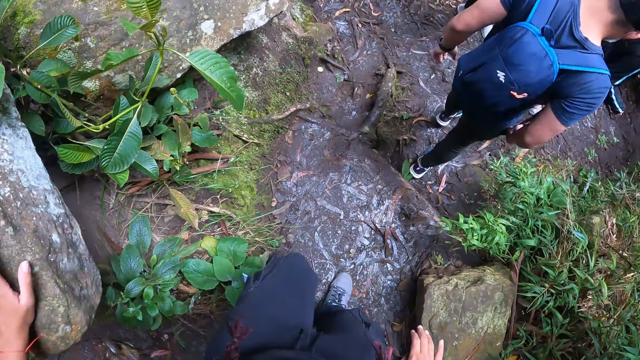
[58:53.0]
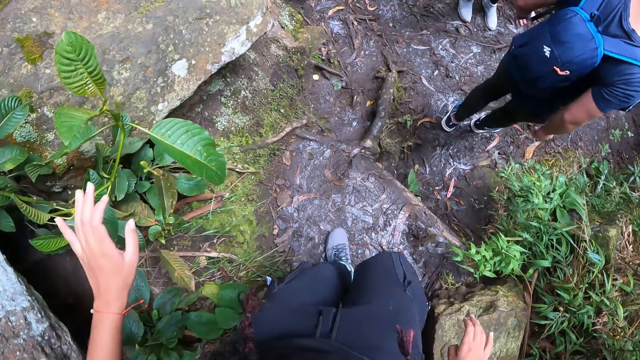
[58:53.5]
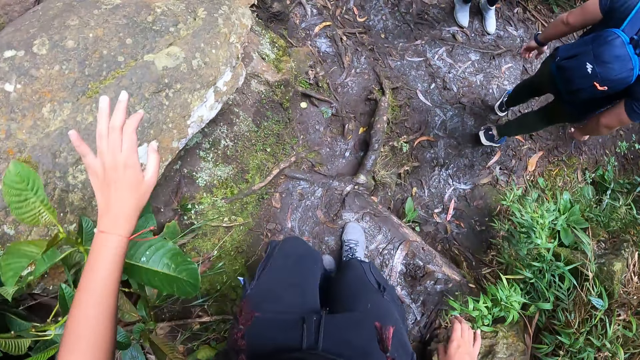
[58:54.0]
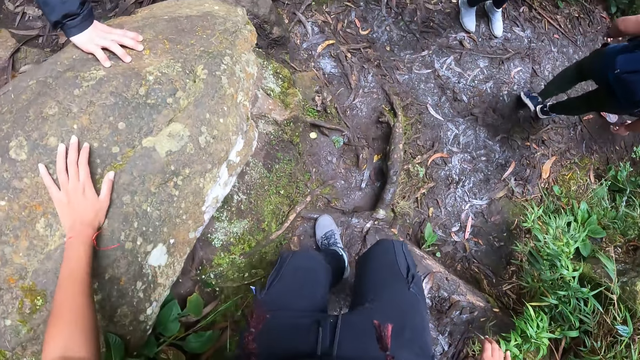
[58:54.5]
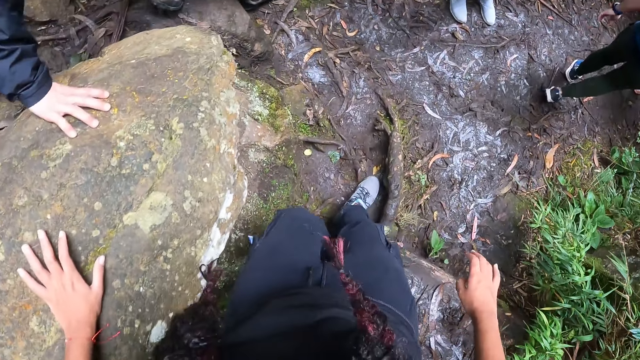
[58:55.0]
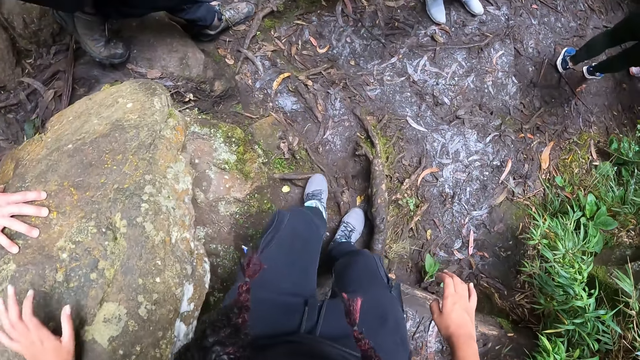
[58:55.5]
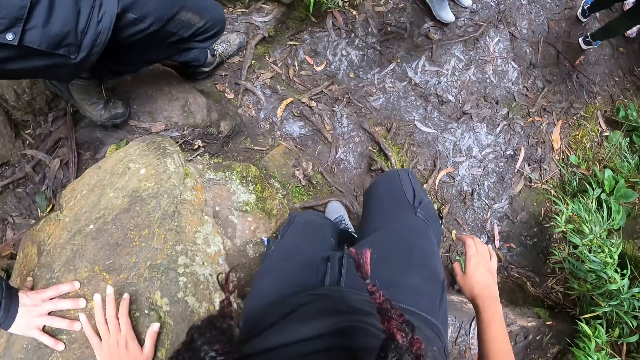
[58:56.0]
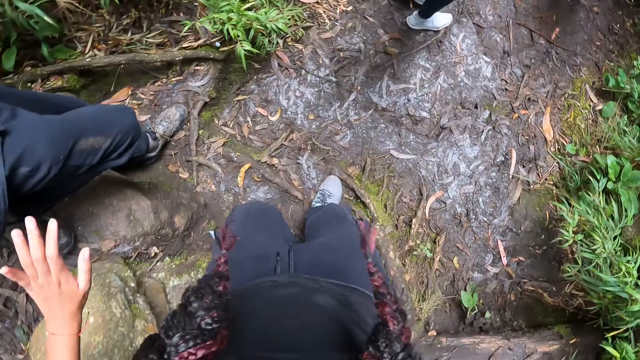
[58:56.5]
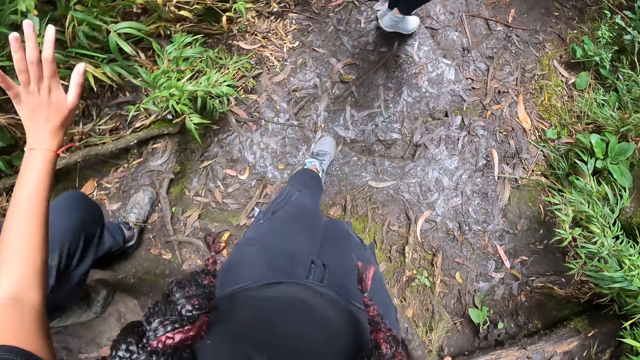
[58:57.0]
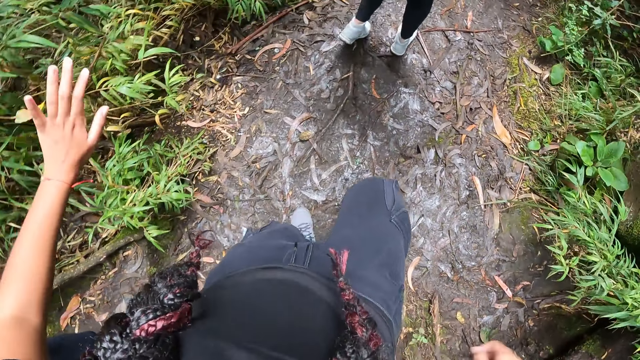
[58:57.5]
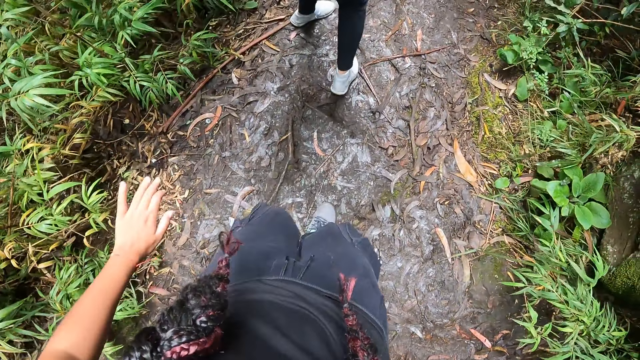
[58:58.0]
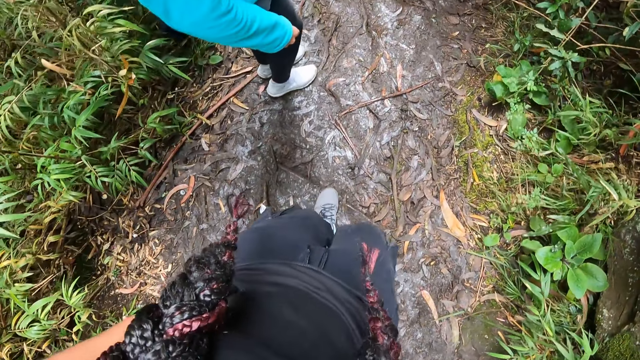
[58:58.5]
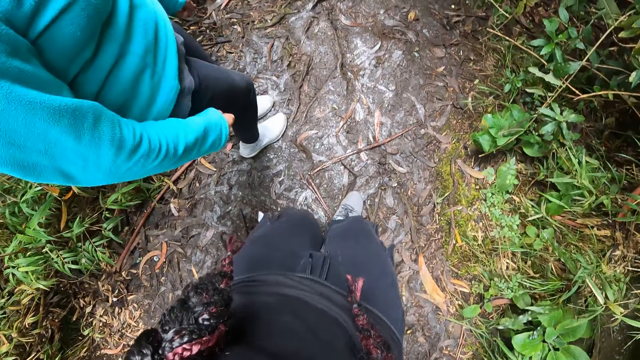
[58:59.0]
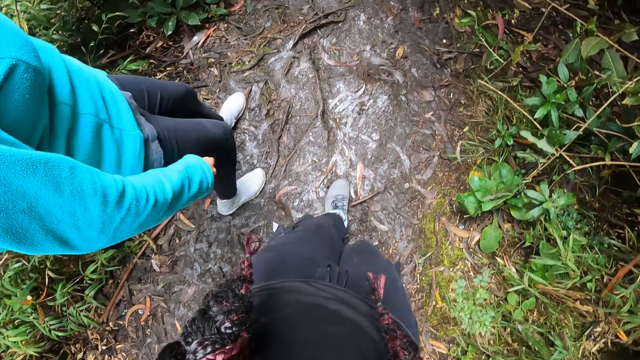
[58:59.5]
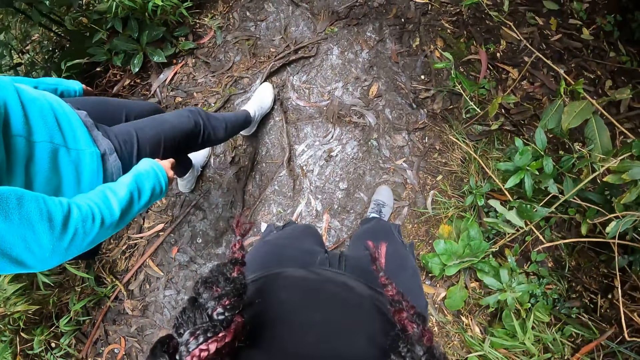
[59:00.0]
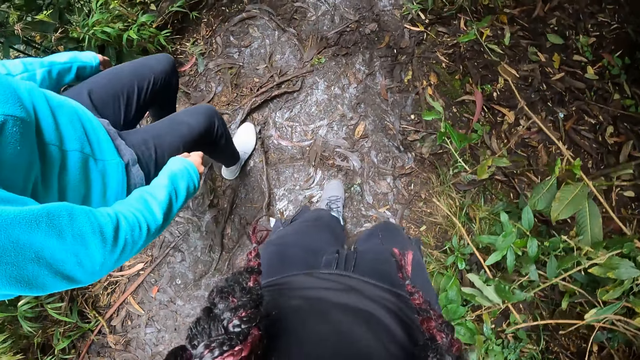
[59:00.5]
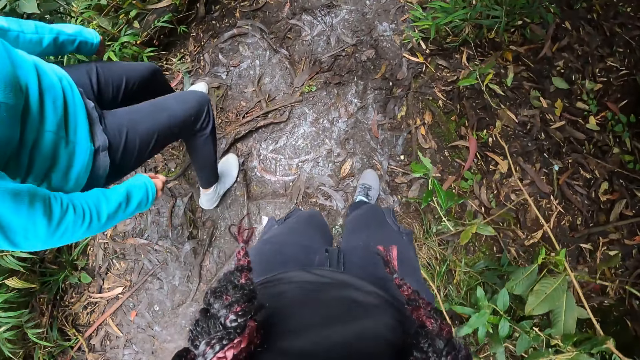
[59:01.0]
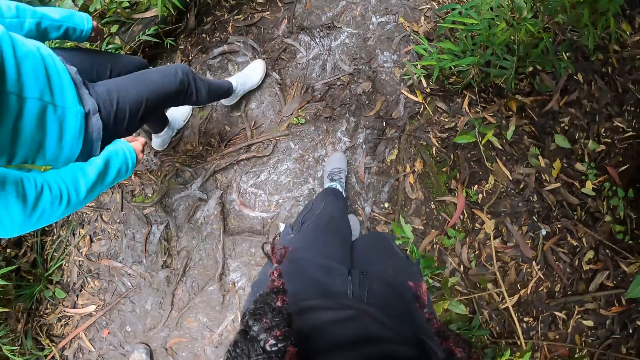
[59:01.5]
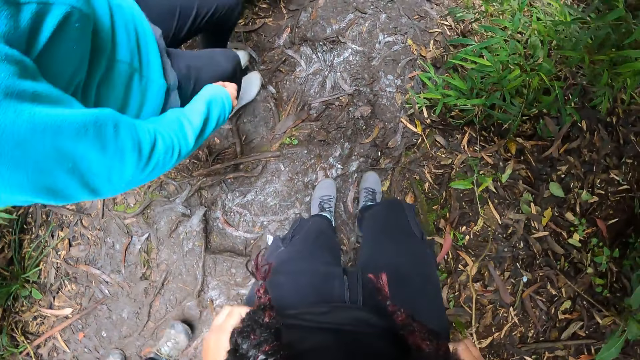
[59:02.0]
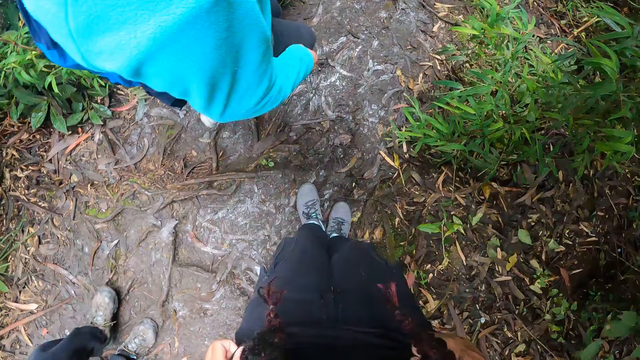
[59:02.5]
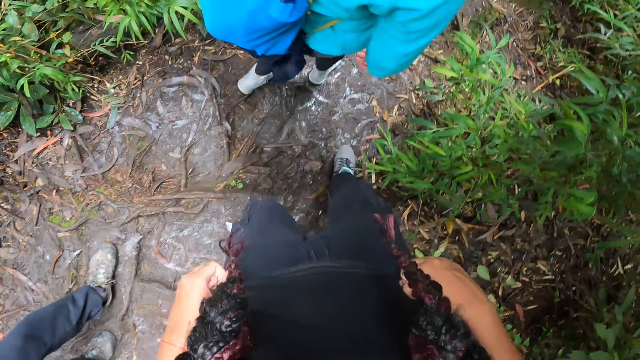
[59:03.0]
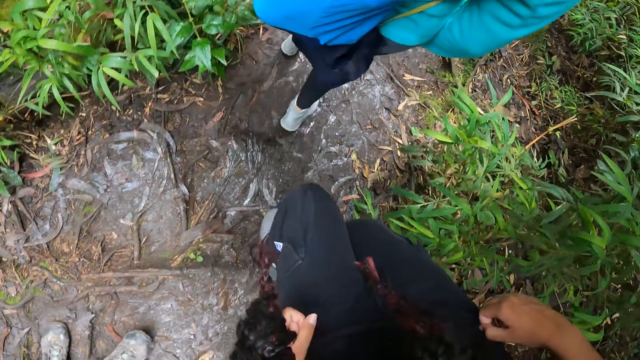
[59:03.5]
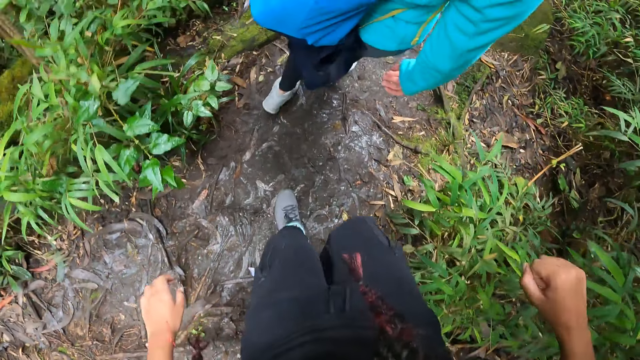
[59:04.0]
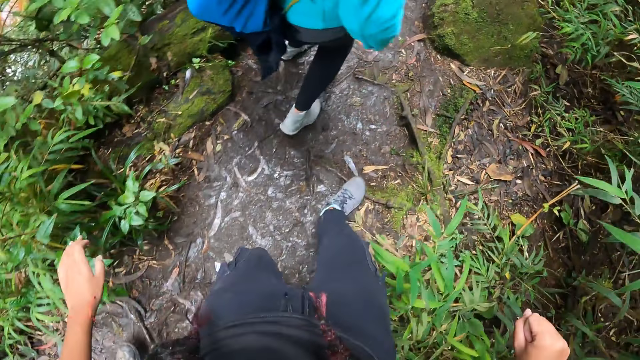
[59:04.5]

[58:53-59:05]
The camera wearer places her left hand on the rock. She places her left hand on the rock again. She walks on the path.

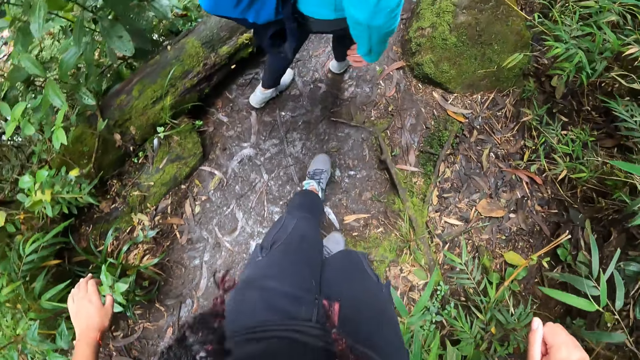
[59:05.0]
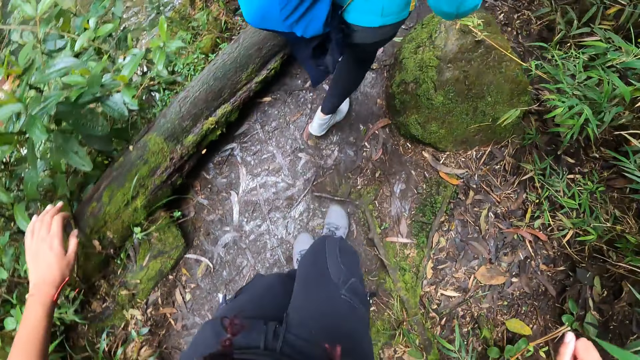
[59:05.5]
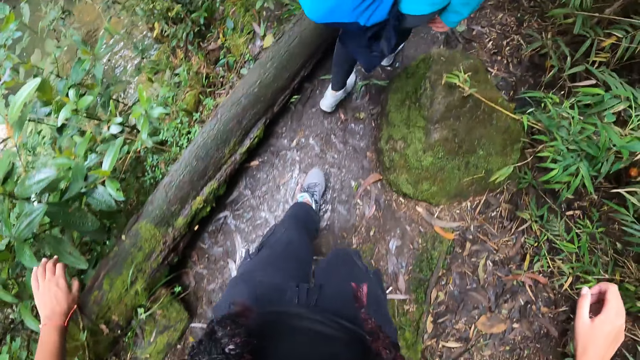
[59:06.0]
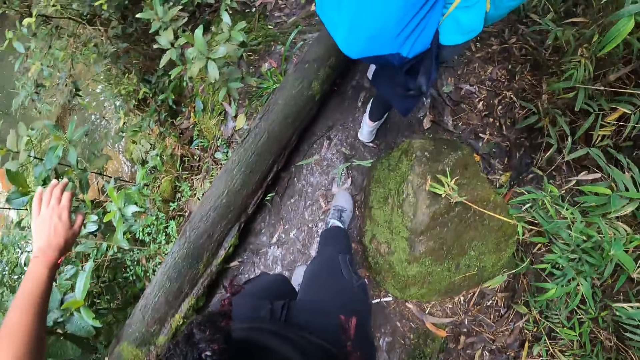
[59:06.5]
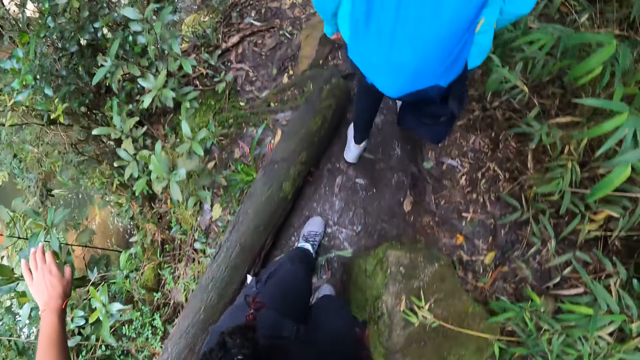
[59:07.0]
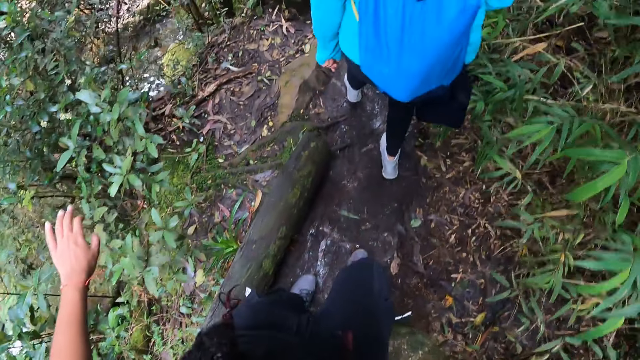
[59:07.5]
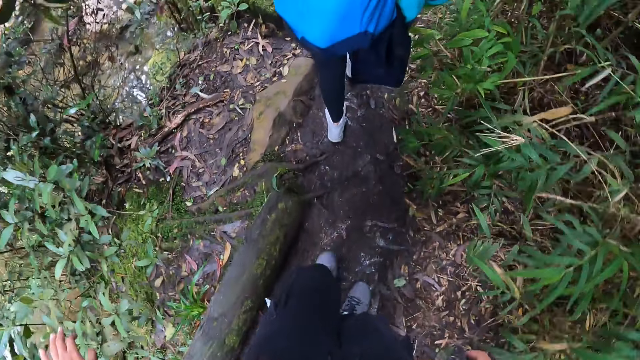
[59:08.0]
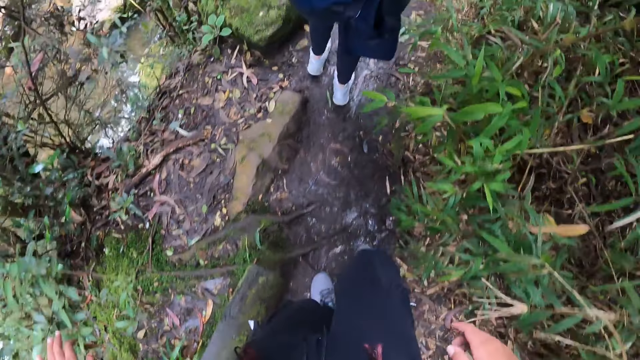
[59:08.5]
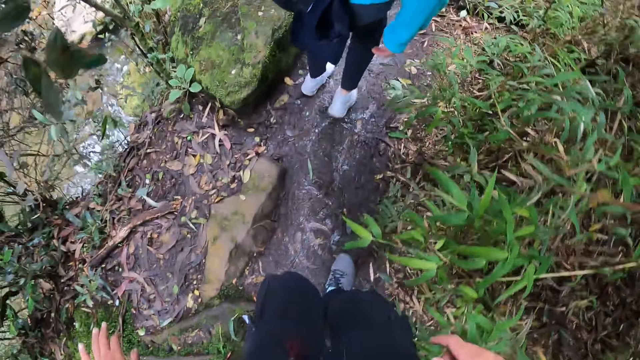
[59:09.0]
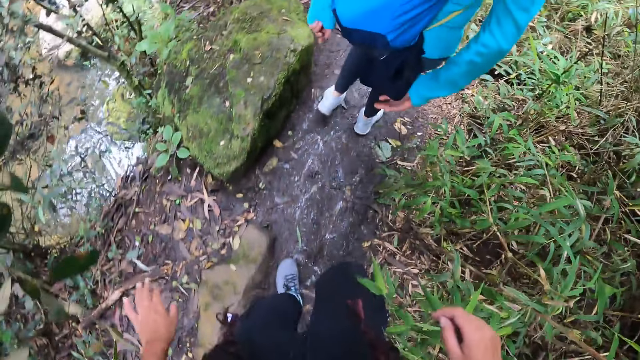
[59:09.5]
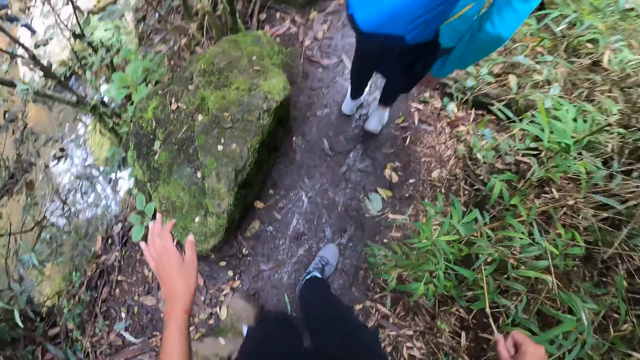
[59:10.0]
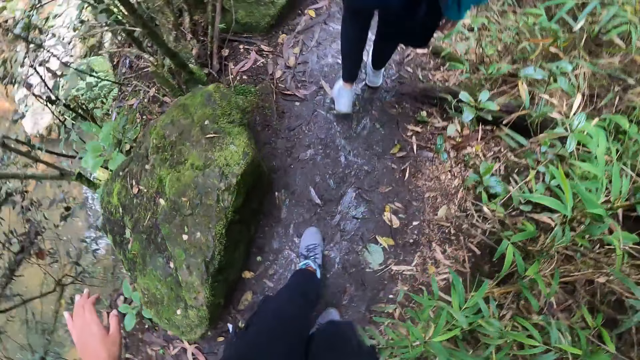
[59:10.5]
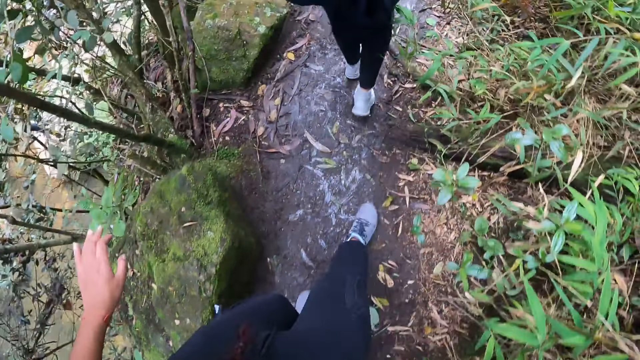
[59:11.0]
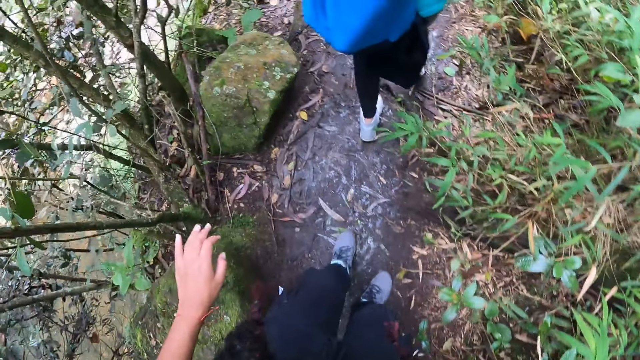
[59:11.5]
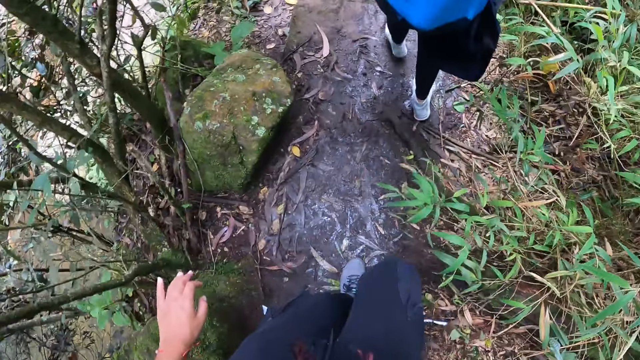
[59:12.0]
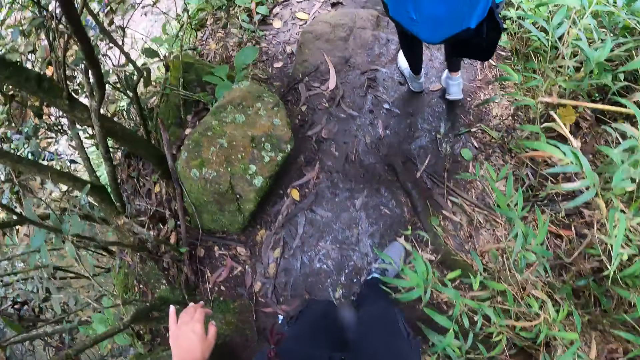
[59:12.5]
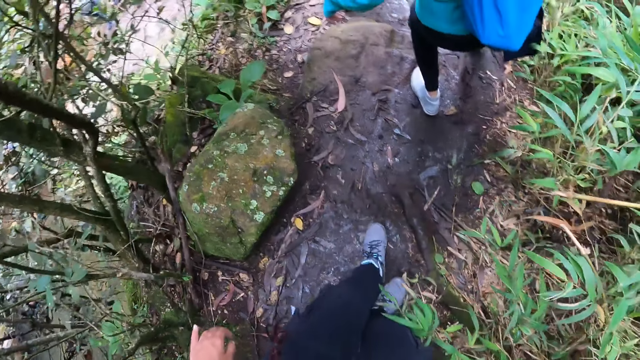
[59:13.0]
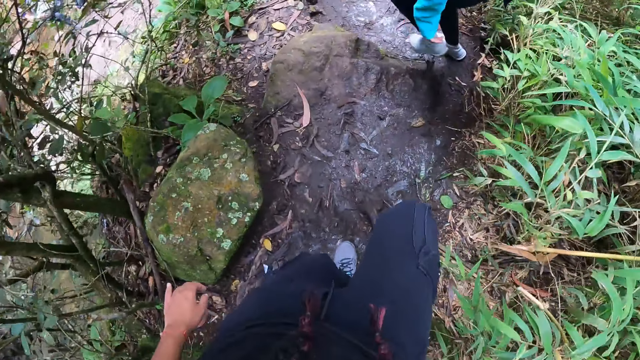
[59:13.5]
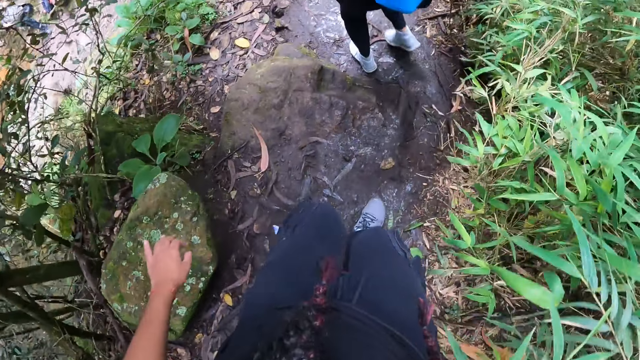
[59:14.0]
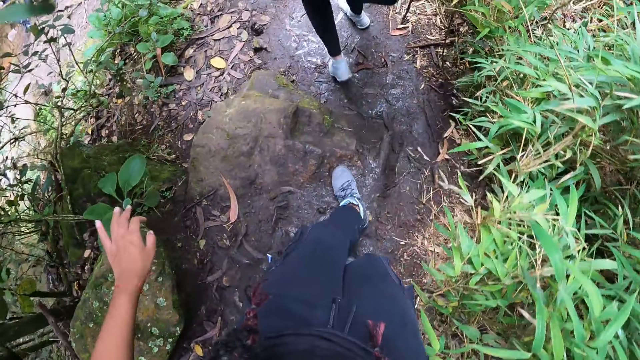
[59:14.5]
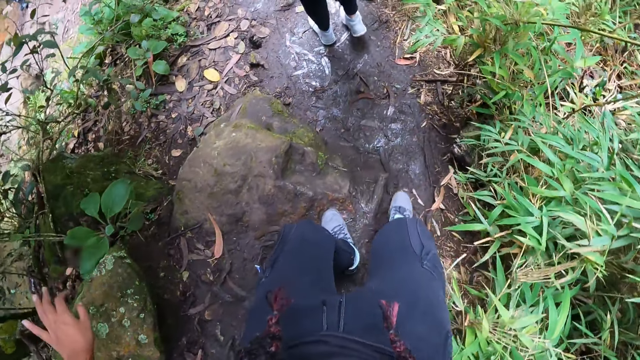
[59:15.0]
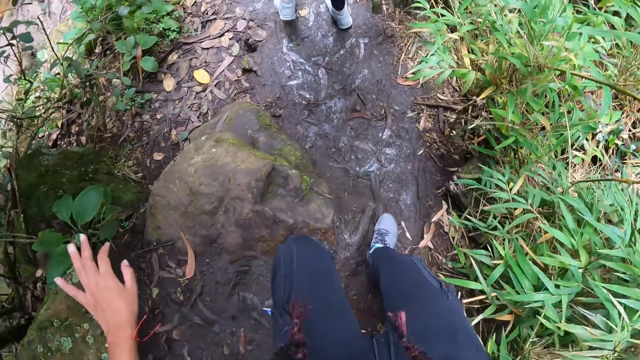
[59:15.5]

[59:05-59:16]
The camera wearer adjusts a camera on her head with her right hand.
